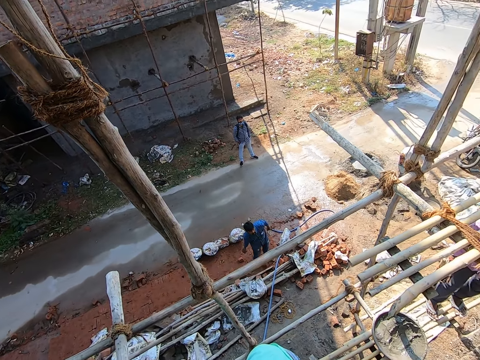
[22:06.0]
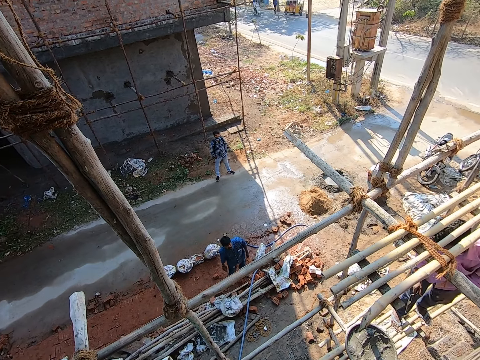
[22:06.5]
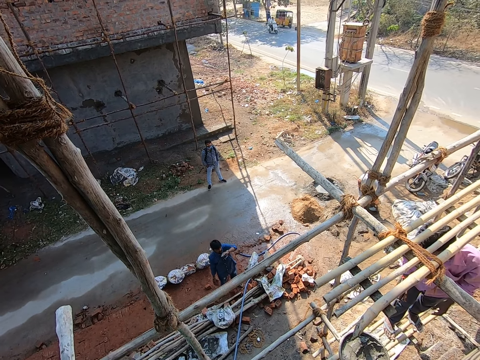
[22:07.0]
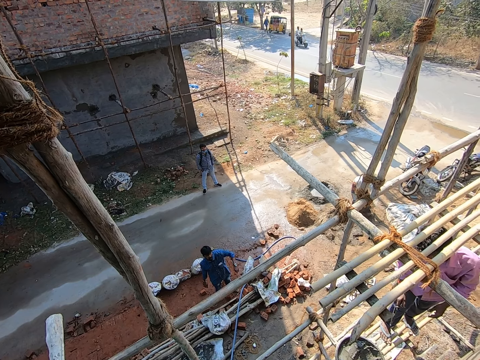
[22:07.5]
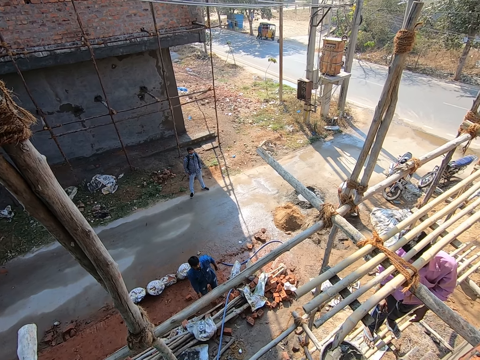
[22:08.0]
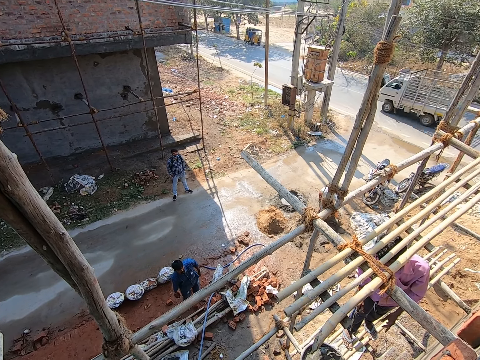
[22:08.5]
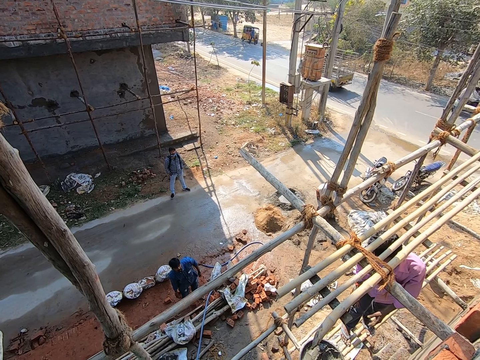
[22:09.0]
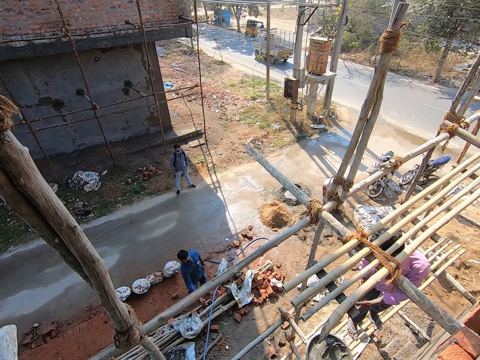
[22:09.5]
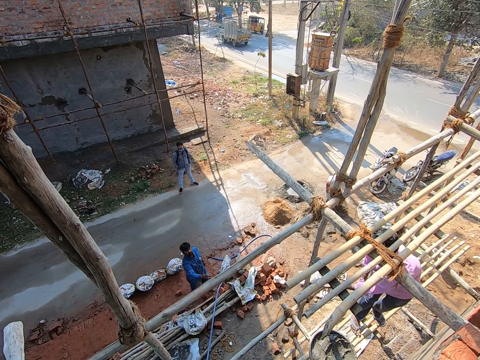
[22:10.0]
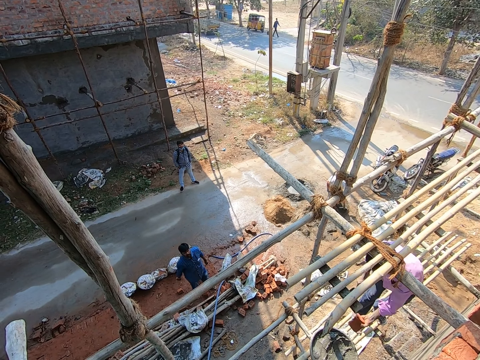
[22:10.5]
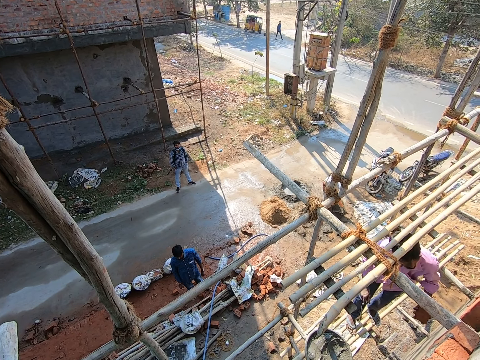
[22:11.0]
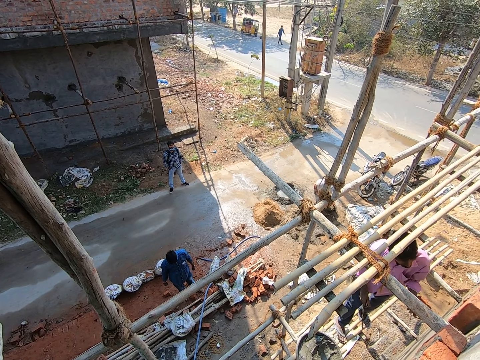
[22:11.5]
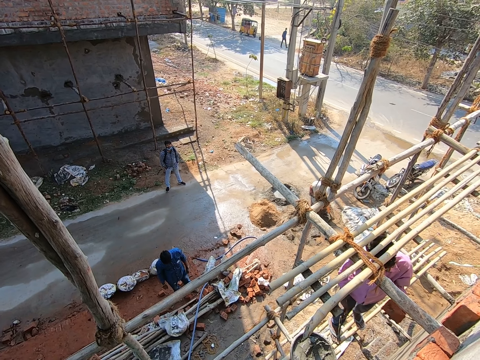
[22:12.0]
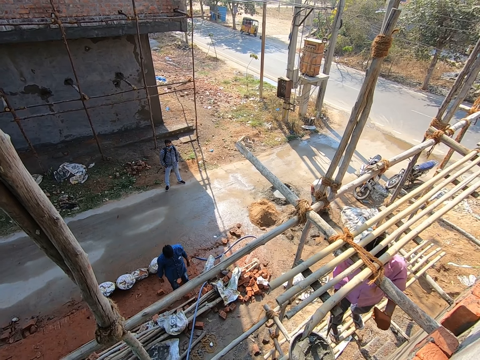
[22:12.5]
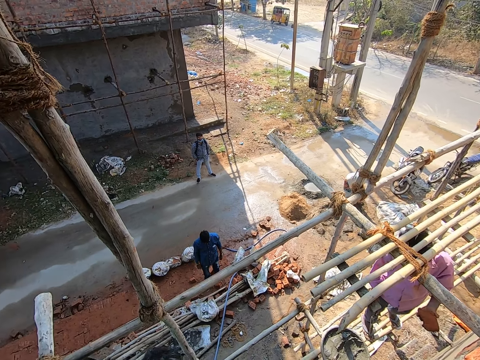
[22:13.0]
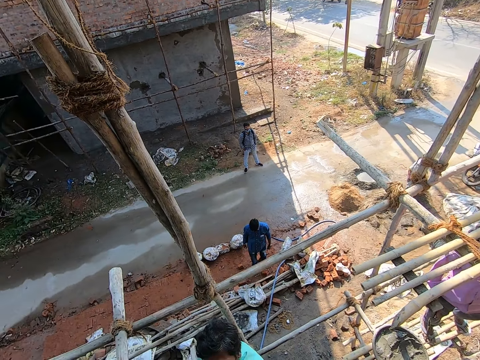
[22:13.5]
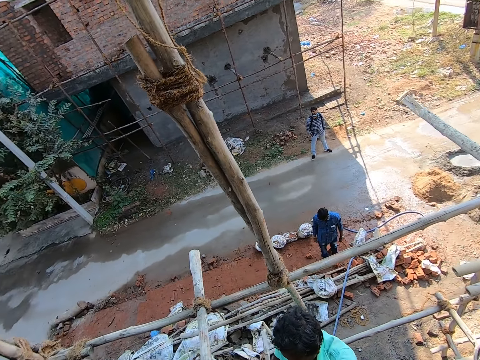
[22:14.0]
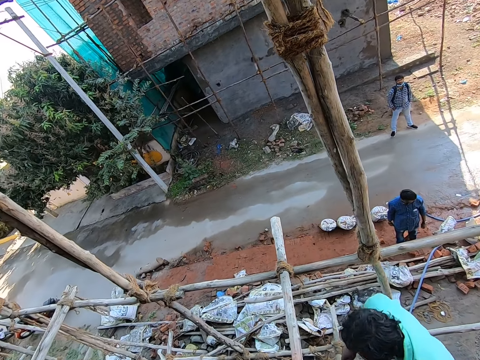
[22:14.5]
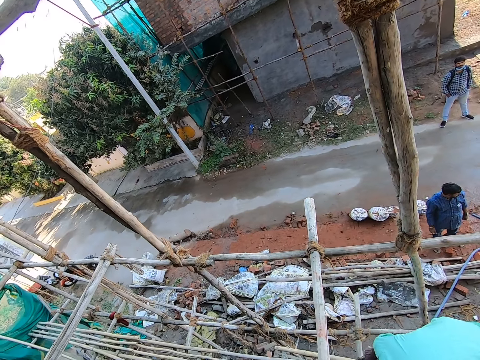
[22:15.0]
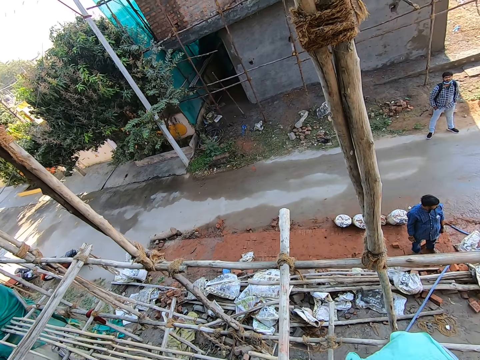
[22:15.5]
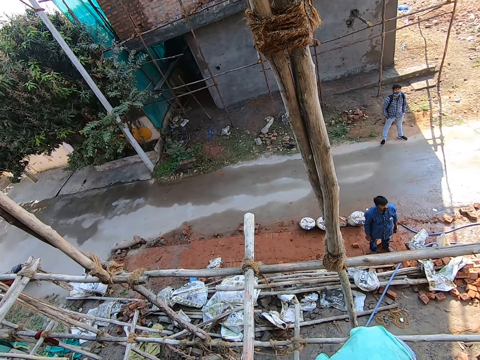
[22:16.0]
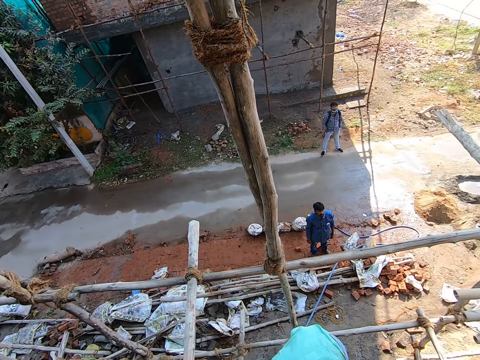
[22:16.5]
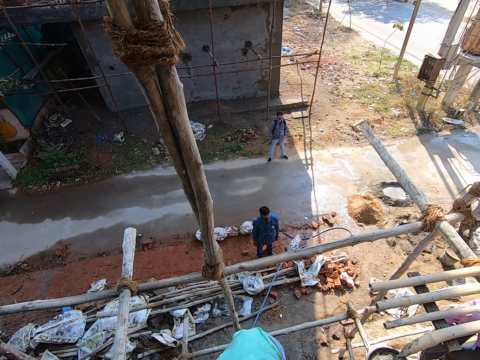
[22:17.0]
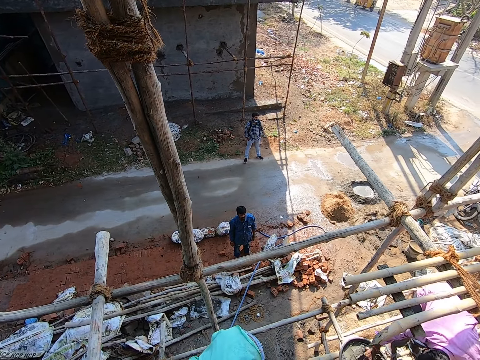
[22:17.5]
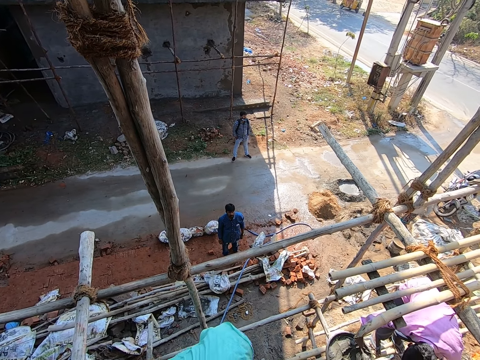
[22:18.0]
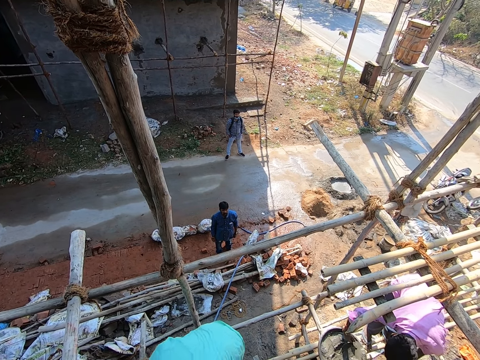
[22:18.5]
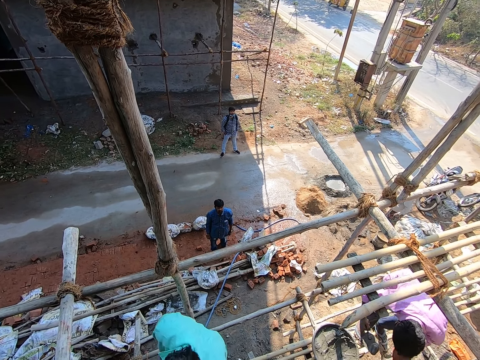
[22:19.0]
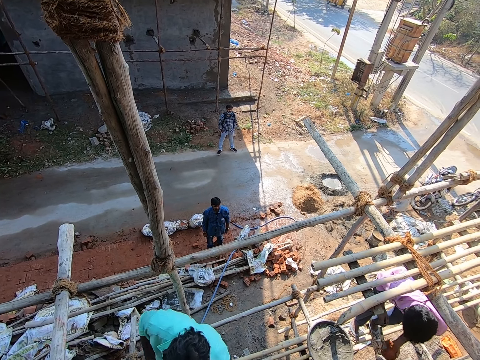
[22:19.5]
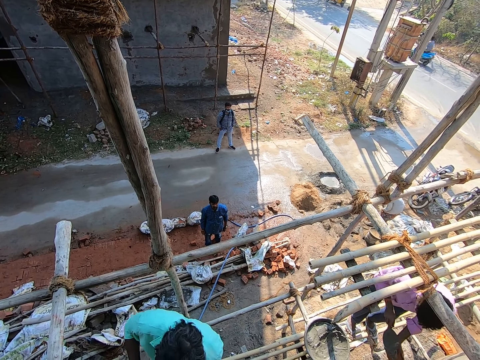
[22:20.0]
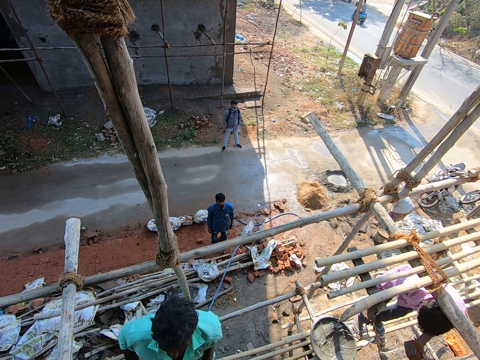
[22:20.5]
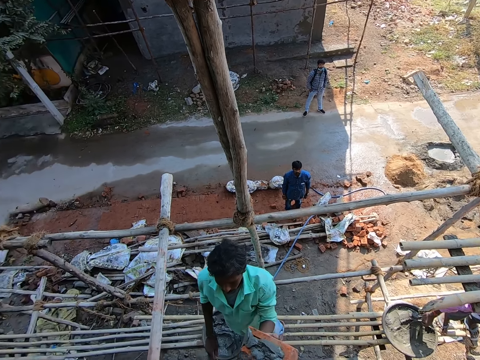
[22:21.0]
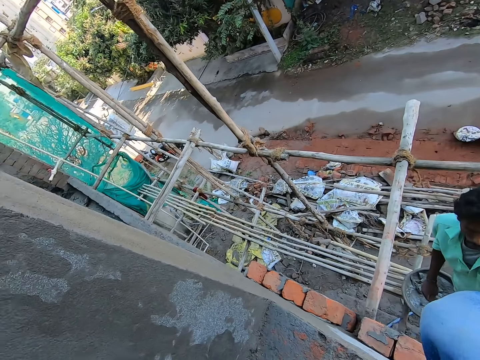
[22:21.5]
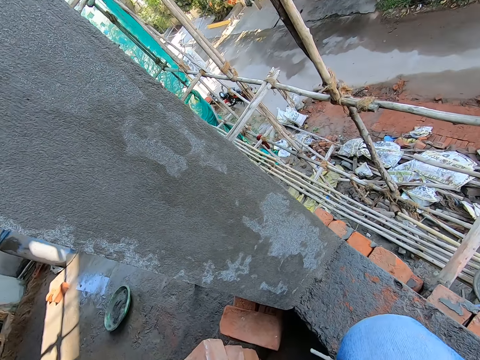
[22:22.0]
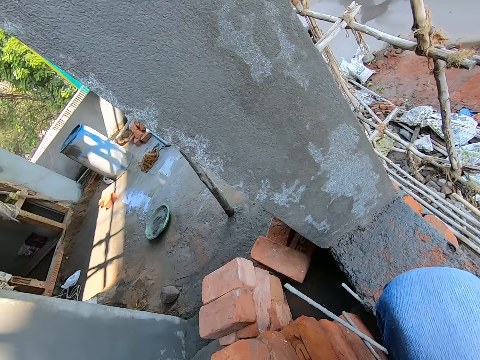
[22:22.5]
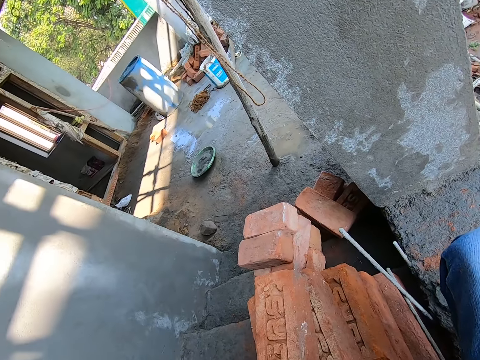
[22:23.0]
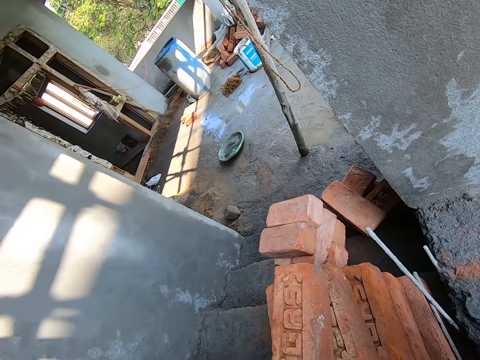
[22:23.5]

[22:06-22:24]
A man throws the brick to another man with his right hand. The other man picks the brick from the first man. The other man scoops concrete mix from the pan with the trowel in his right hand. He applies the concrete mix on the brick with the trowel in his right hand. He scoops the concrete.

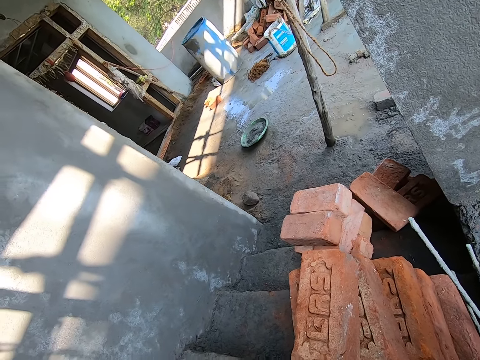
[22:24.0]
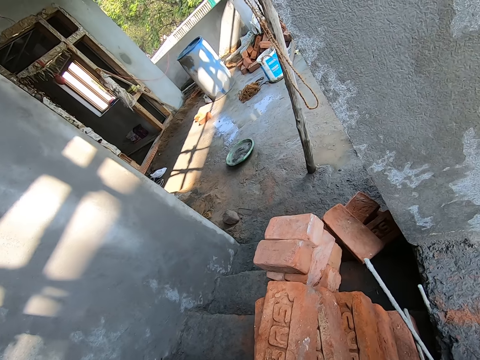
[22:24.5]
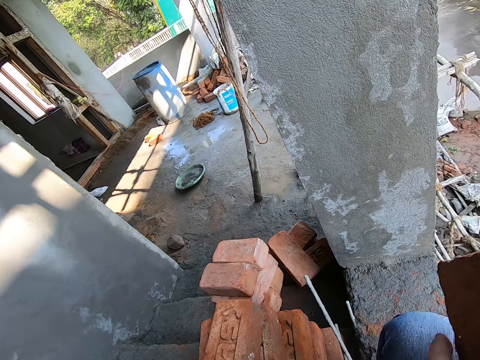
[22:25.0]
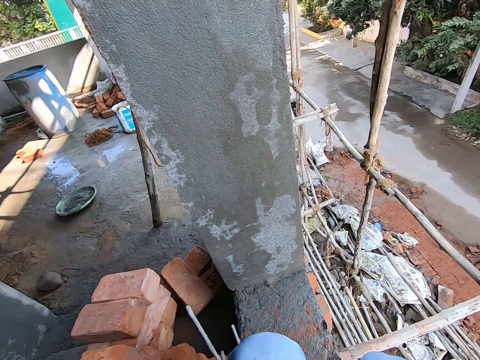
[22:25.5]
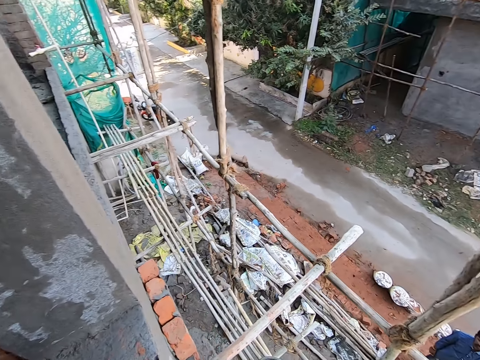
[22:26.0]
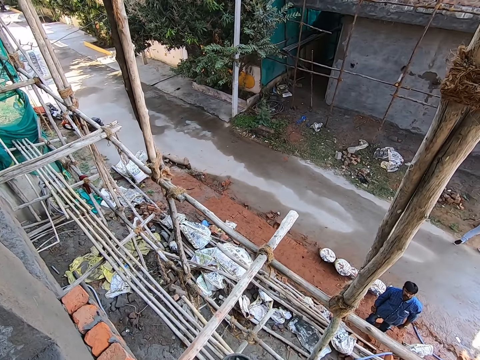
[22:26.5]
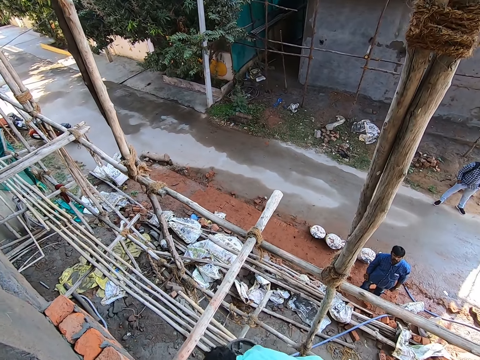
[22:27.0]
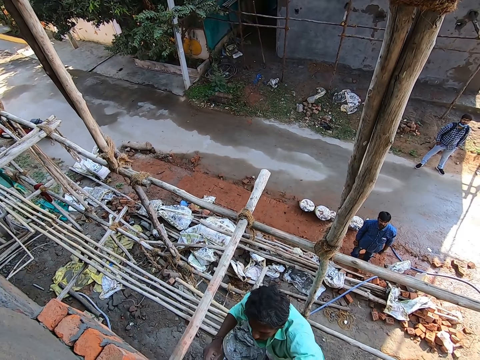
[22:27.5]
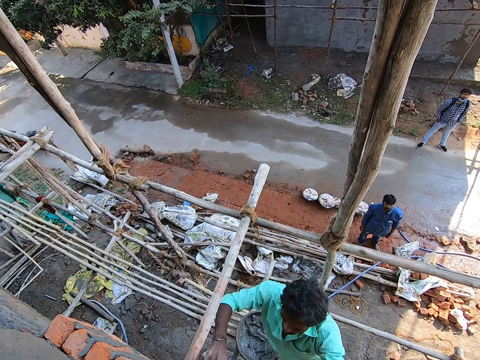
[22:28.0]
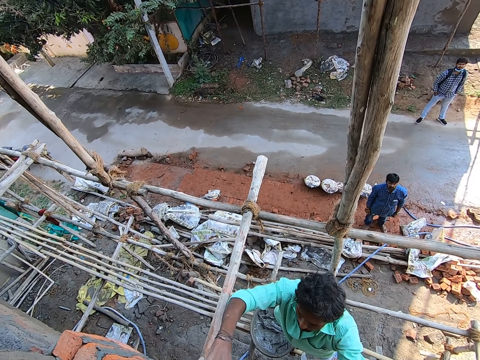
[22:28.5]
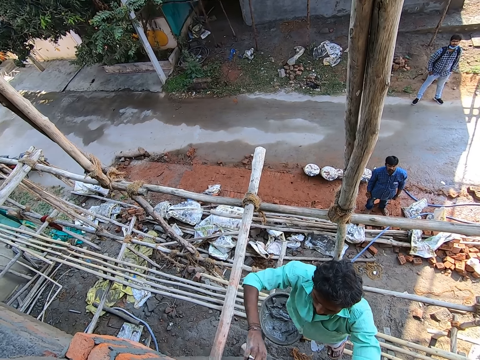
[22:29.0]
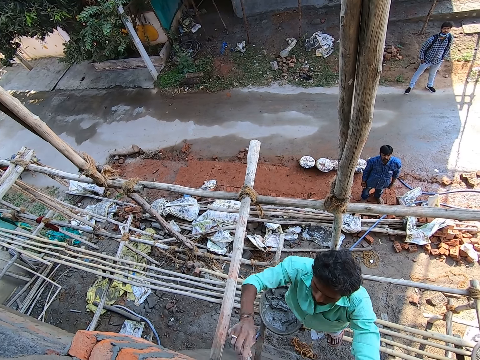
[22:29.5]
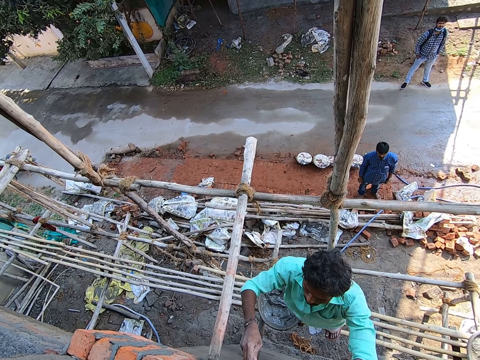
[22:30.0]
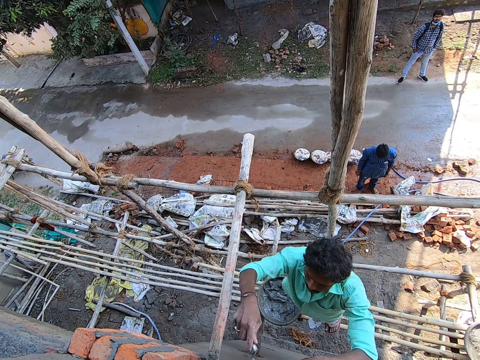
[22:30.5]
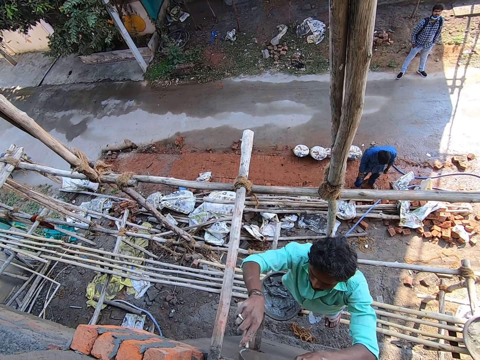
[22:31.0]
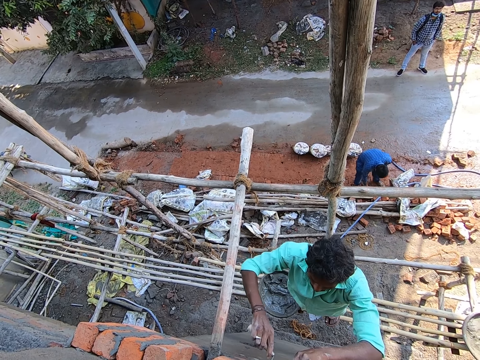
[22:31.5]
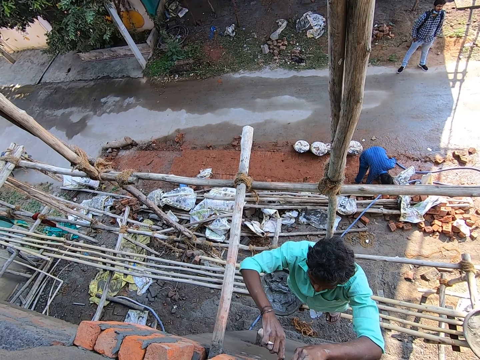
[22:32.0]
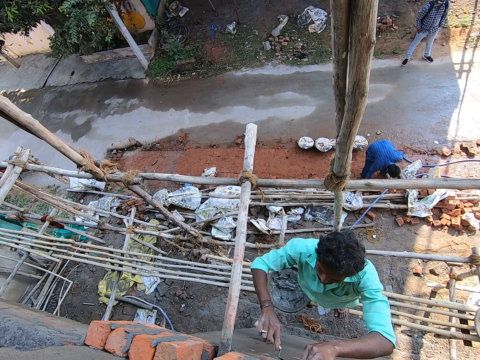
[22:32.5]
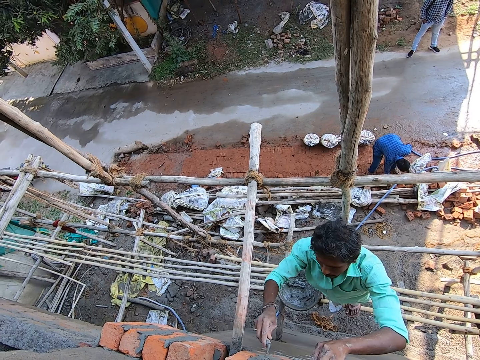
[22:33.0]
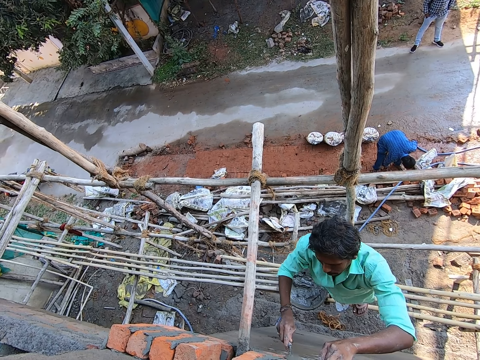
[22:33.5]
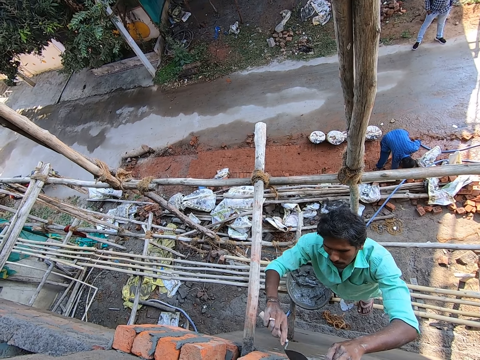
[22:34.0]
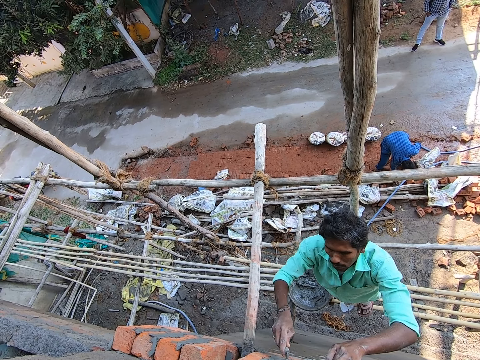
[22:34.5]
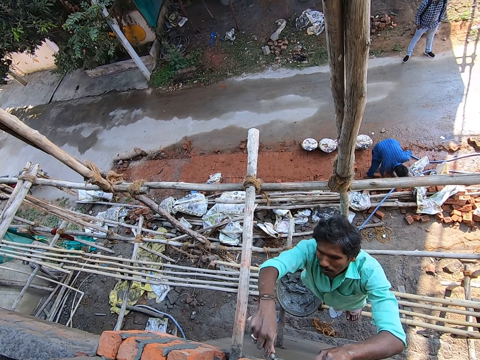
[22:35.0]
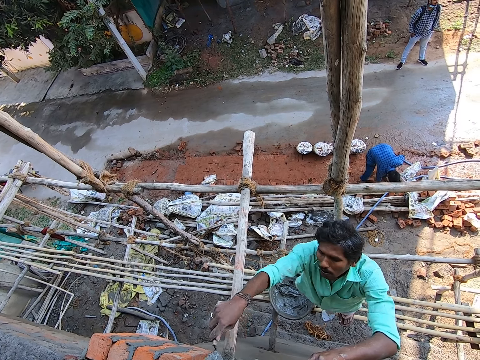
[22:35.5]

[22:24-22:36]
The camera wearer carries the brick. He passes the brick to a man with his left hand. Another man plasters concrete mix on bricks on the wall with the trowel in his right hand. The camera wearer interacts with the other man.
